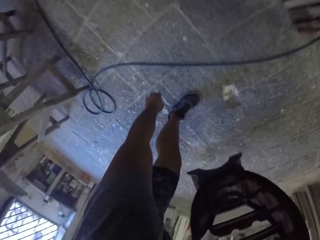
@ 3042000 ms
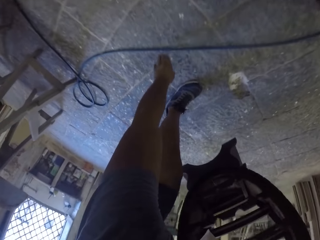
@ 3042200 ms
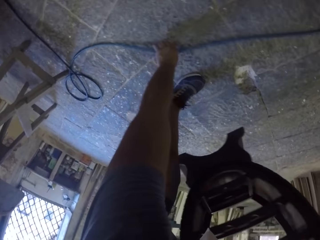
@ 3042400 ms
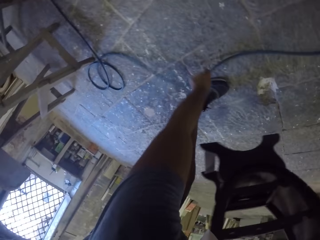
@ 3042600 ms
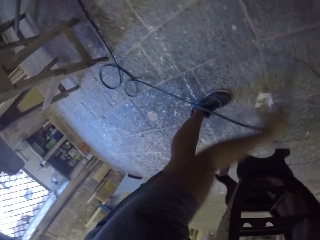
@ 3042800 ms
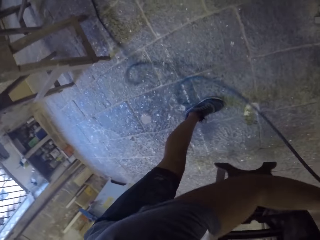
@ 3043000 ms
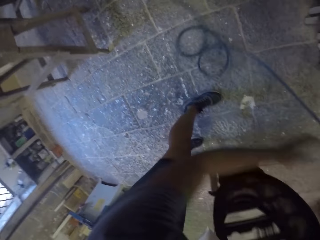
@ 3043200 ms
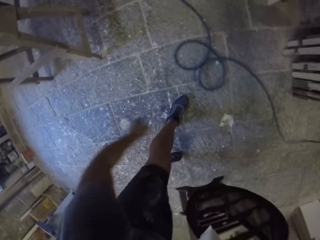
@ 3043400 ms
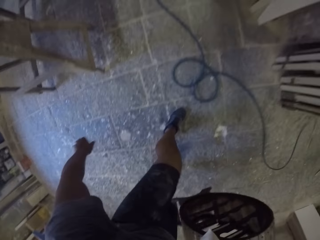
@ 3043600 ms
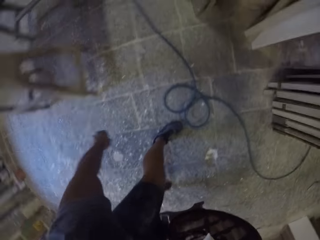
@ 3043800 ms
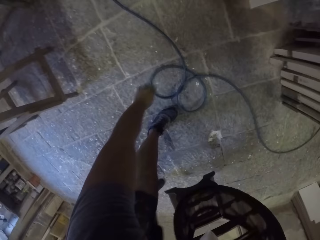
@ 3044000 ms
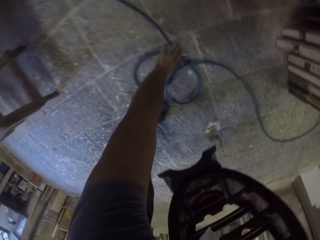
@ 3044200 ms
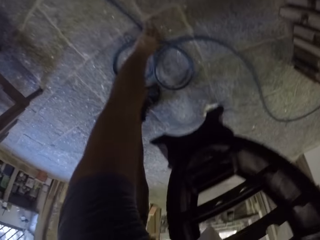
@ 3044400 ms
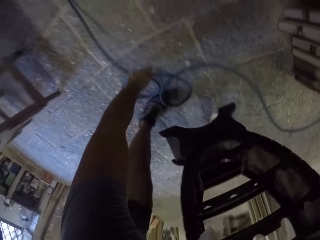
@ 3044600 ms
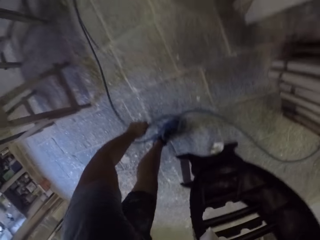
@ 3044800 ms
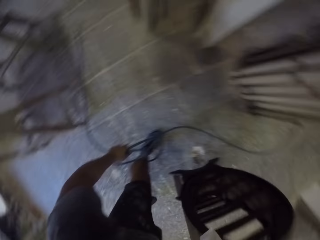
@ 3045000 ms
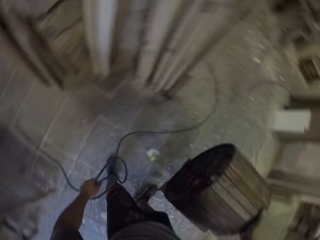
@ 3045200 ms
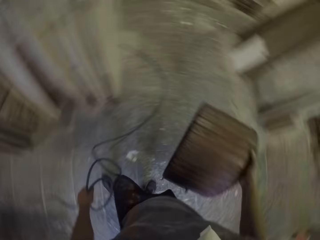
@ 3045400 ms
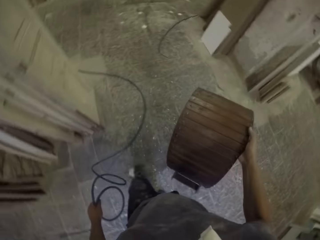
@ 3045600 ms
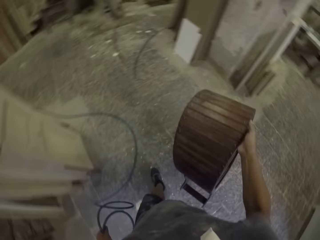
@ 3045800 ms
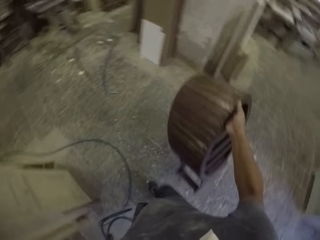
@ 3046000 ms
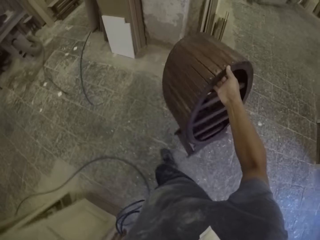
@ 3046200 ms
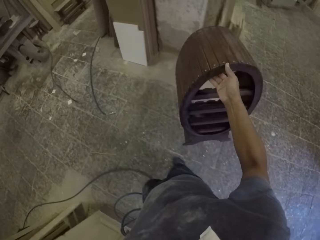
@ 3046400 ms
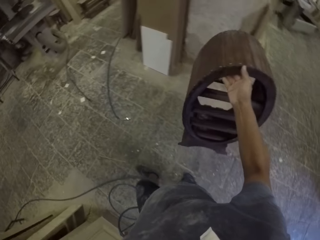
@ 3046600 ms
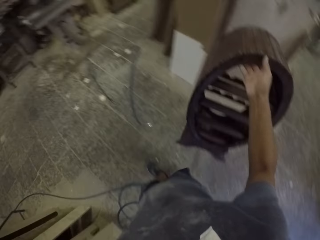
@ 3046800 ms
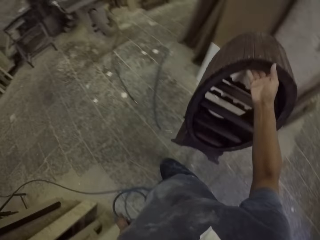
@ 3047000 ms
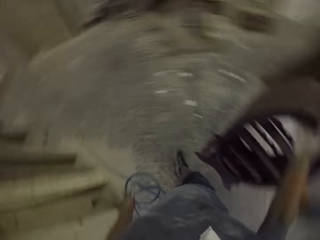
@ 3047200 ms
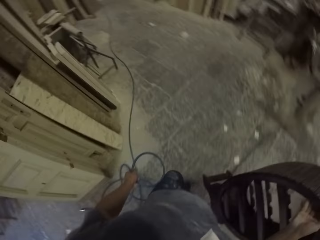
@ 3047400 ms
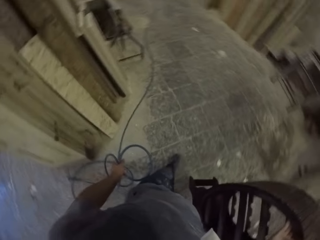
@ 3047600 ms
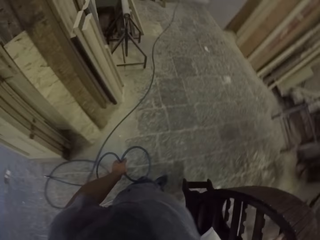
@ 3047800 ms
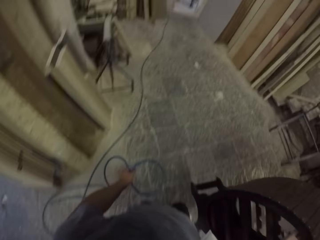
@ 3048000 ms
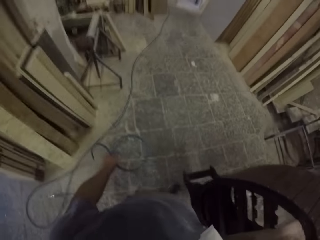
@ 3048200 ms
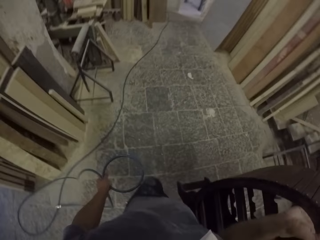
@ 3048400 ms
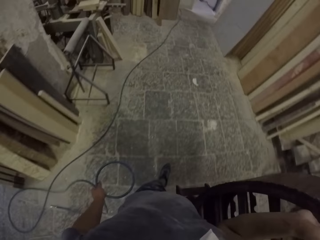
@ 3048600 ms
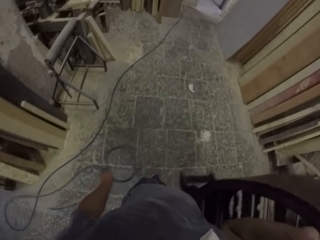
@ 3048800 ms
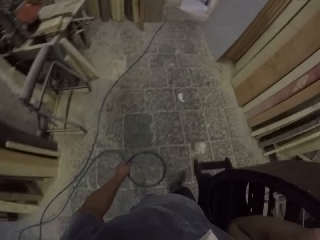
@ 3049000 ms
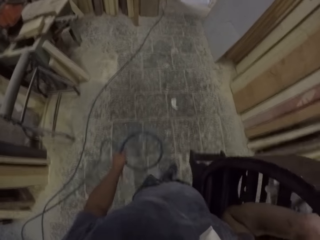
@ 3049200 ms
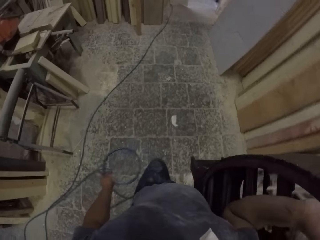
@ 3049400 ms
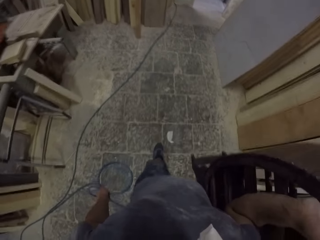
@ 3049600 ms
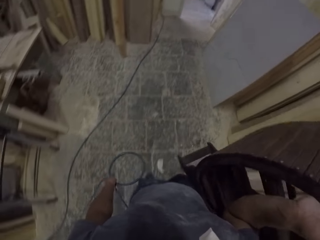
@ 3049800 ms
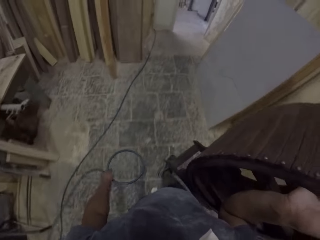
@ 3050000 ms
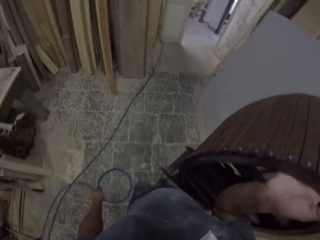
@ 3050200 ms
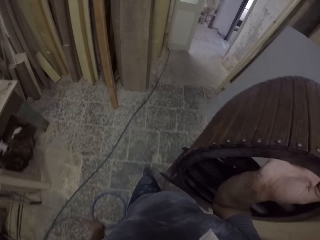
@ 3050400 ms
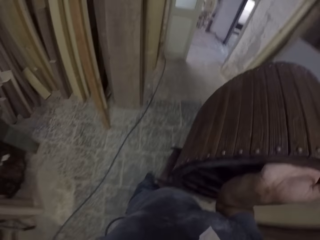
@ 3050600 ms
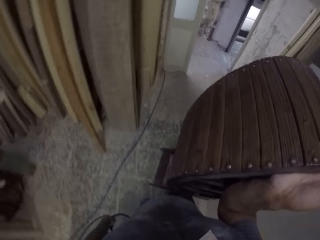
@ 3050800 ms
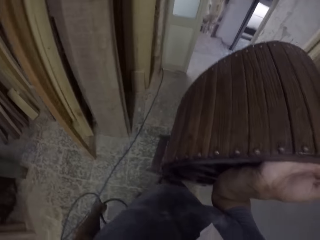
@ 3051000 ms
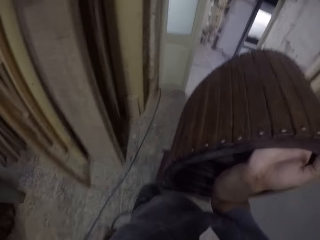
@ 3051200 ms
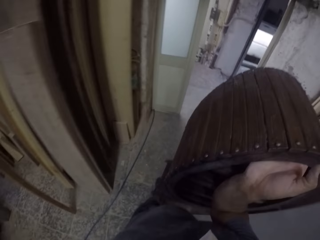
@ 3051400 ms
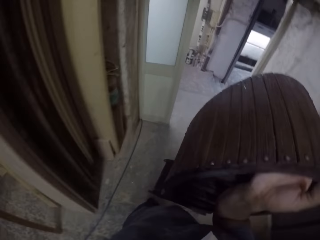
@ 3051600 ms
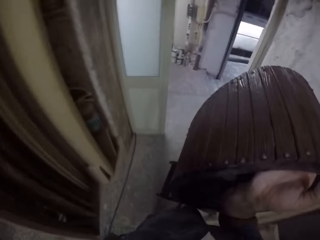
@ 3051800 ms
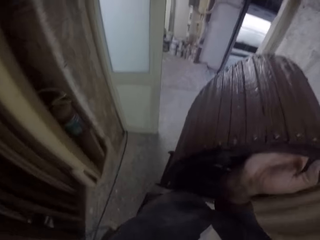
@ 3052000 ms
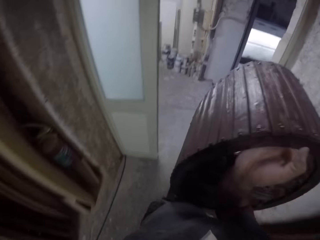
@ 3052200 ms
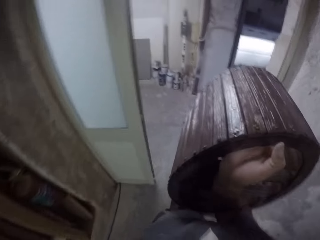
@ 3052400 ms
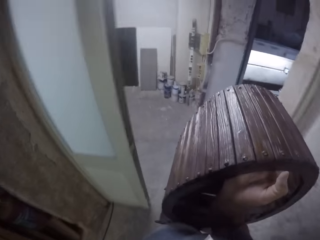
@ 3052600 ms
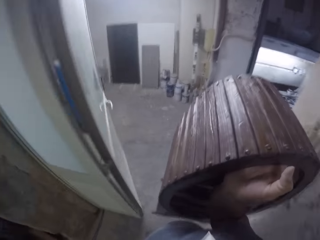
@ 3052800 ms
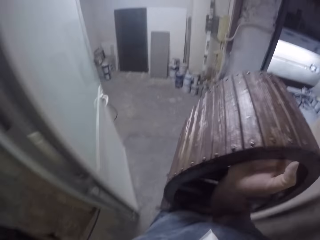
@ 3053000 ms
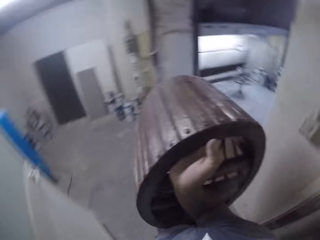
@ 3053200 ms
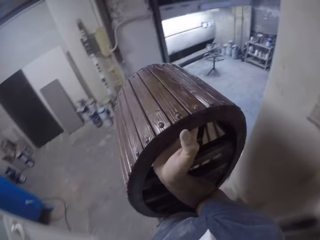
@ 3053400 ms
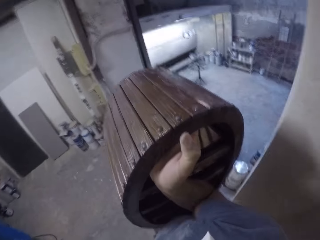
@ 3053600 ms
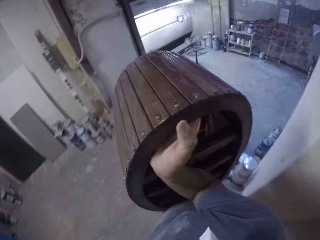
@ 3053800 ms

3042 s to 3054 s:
The camera wearer holds a wooden stand or furniture with the right hand in the room. They bend in the room. They move a cable on the floor with the left hand. They pick up the cable on the floor. They hold the furniture and place the furniture down. They walk around in the room.

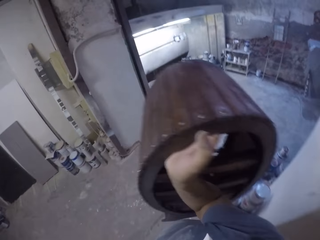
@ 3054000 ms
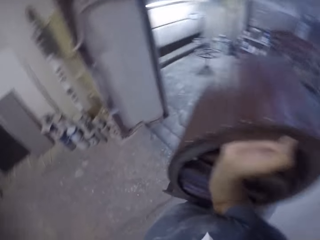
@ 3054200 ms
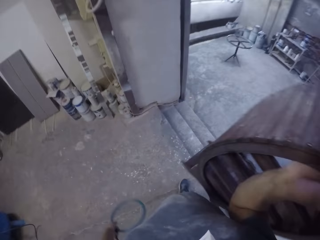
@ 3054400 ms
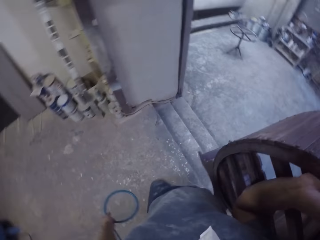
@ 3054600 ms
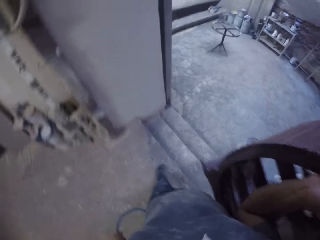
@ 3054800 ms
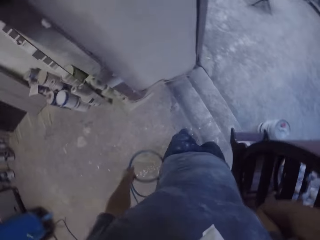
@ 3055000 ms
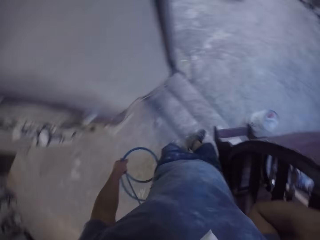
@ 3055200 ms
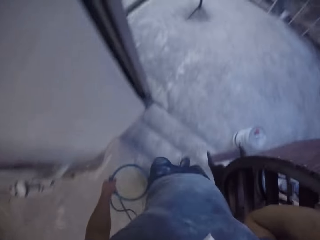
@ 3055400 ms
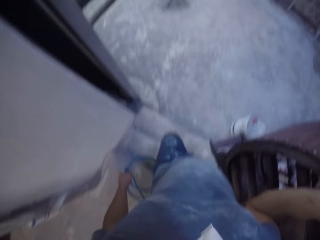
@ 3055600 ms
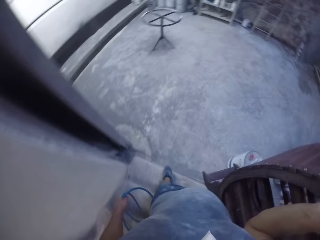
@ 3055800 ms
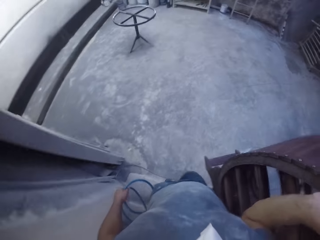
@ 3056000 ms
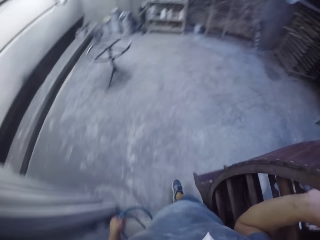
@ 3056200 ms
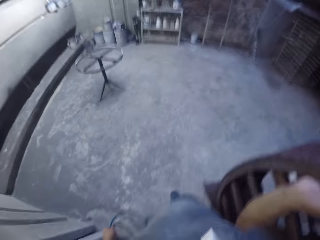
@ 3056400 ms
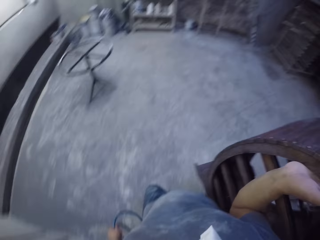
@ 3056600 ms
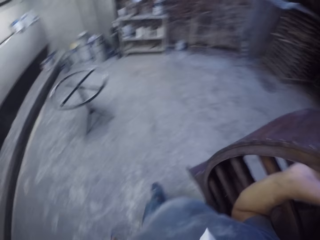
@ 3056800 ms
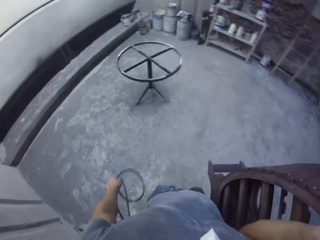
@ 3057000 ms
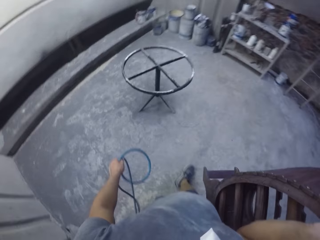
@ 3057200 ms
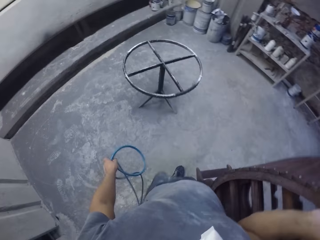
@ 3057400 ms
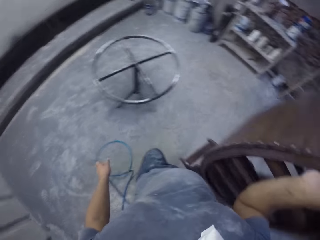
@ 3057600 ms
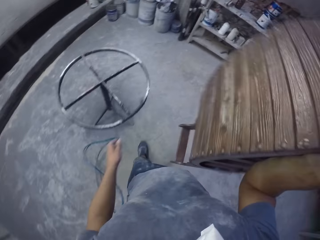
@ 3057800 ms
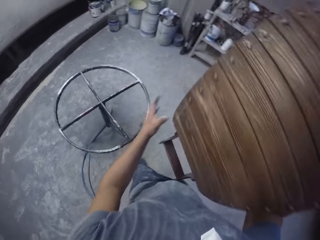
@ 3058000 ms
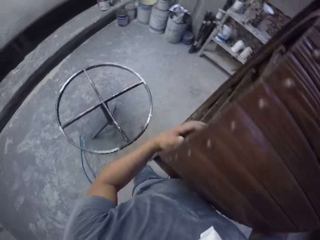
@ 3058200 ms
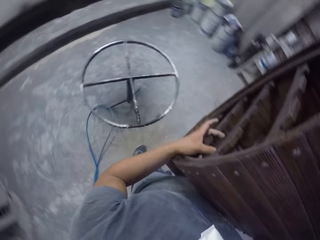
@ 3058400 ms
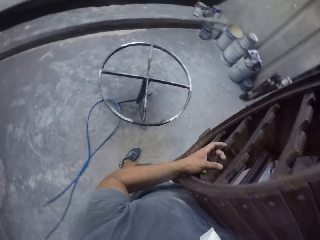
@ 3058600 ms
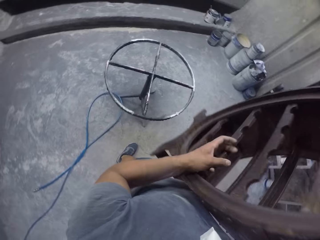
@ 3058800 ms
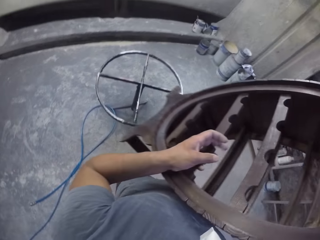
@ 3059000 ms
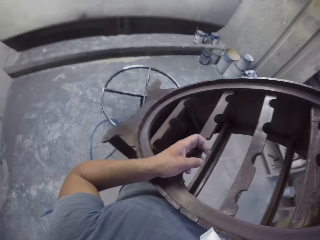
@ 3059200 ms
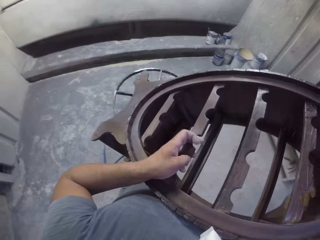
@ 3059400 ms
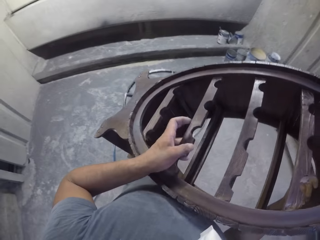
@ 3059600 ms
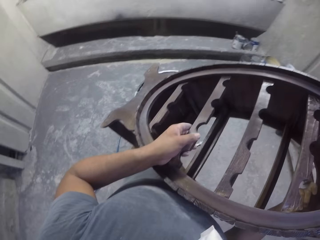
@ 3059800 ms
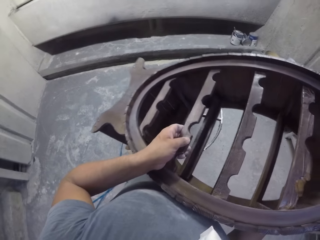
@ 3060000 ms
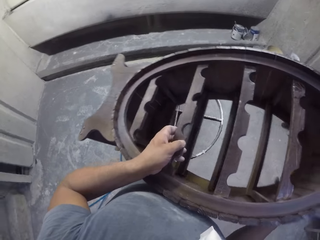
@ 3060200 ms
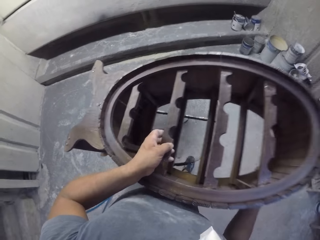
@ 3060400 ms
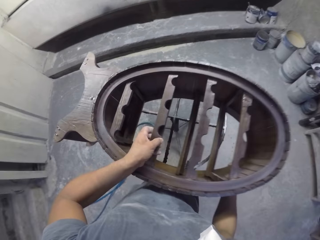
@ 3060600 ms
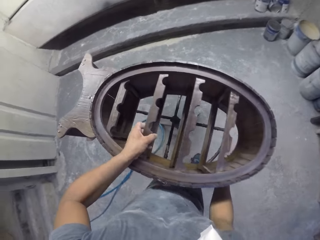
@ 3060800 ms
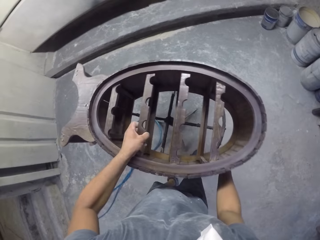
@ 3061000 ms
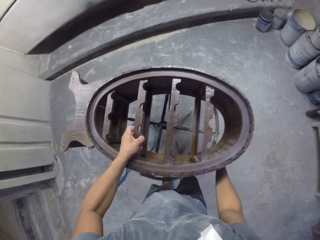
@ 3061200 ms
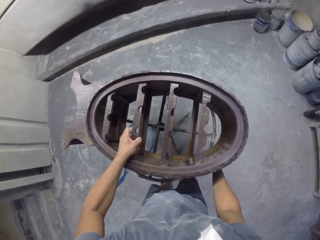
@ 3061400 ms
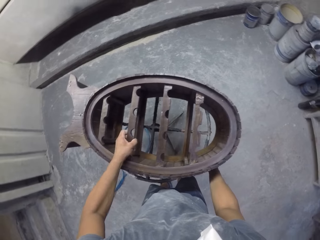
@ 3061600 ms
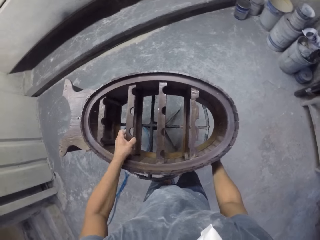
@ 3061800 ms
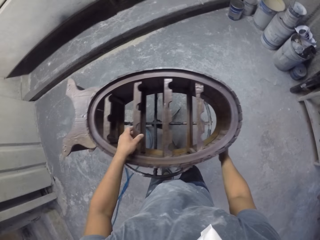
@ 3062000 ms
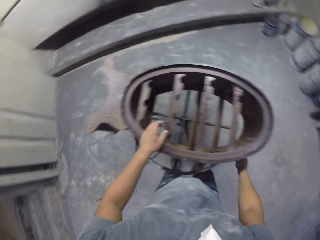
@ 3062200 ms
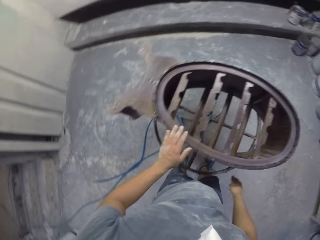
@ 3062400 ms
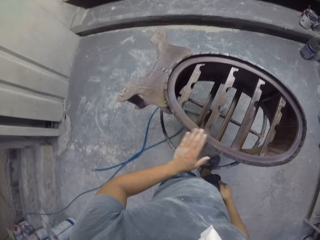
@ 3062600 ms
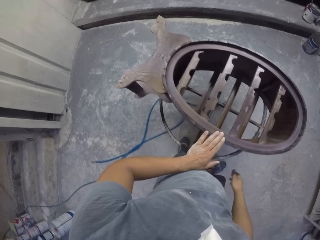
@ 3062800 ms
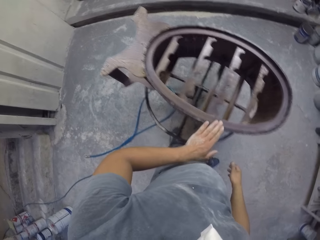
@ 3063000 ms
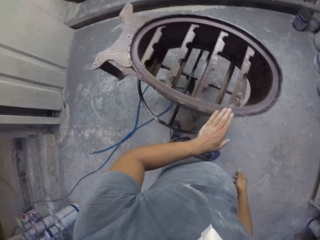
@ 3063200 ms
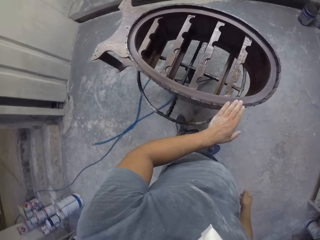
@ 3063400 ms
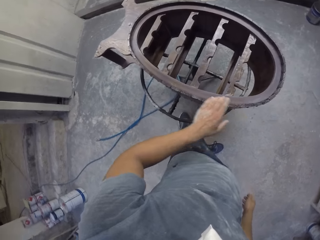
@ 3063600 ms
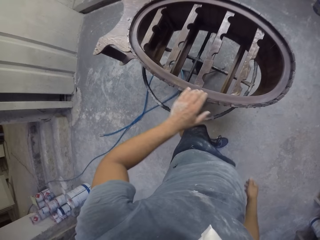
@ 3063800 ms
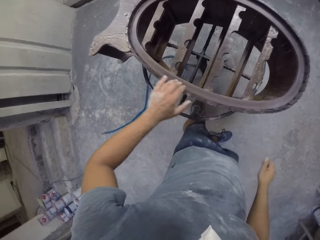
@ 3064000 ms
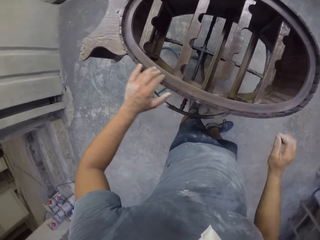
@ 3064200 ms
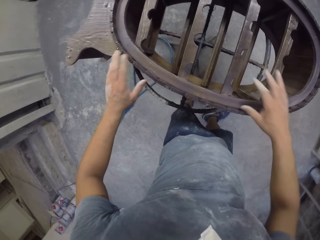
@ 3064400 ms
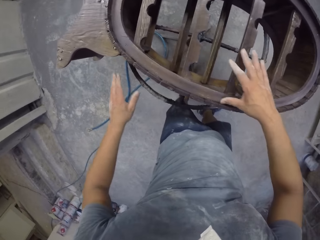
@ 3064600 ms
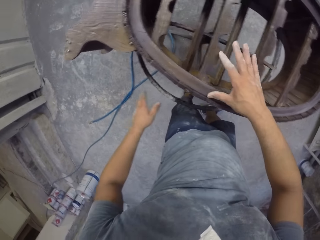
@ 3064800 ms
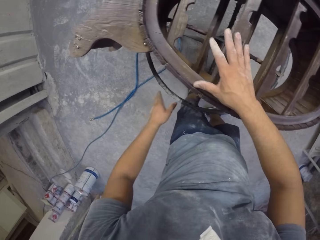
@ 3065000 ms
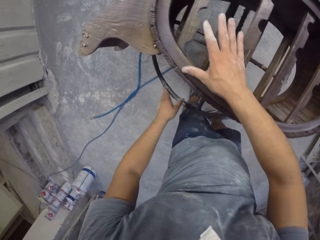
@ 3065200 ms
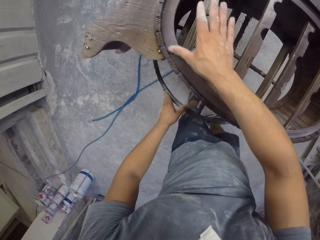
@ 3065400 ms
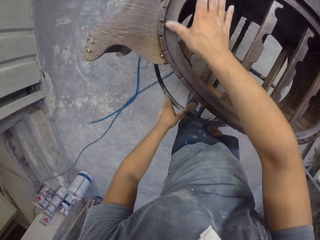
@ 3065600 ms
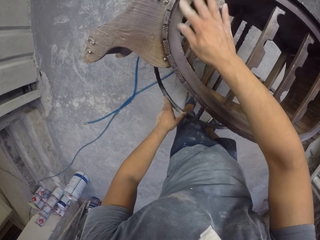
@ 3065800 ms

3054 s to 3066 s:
The camera wearer holds a wooden stand with both hands in the room. They place the wooden stand on a stand. They touch the wooden stand with the left hand.
